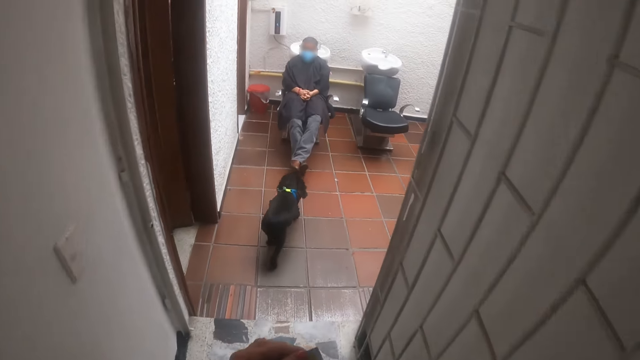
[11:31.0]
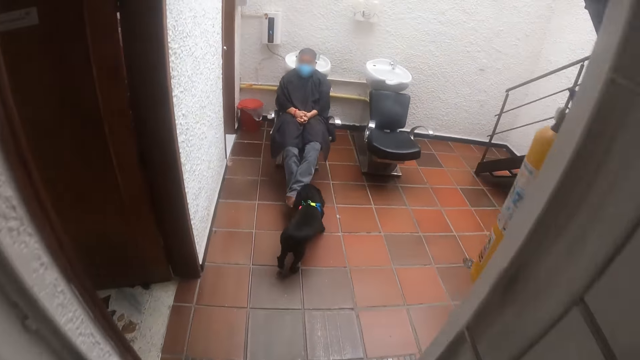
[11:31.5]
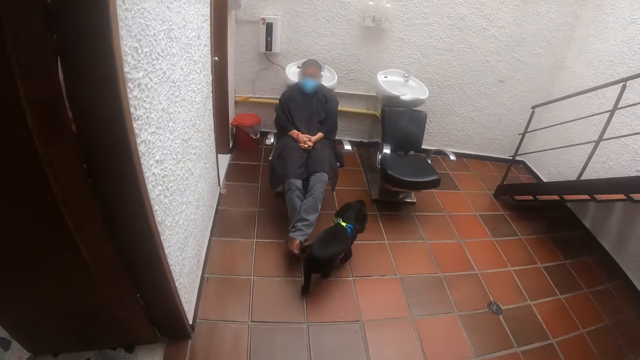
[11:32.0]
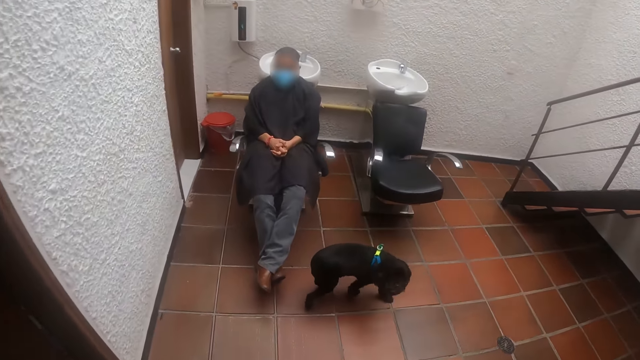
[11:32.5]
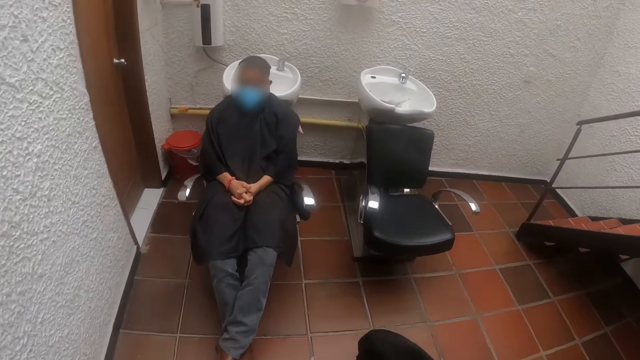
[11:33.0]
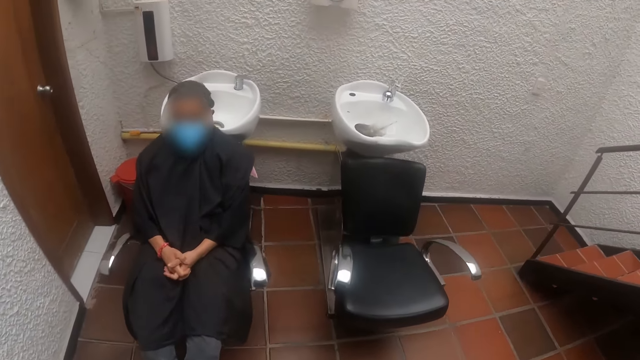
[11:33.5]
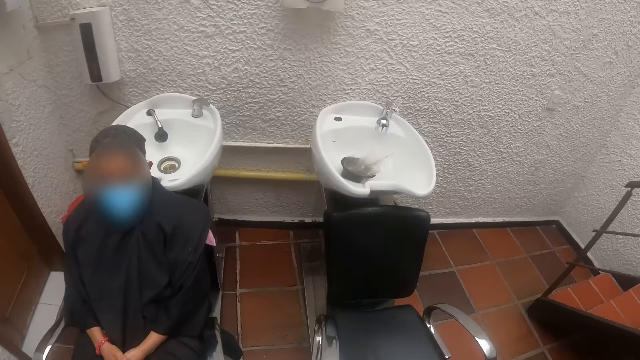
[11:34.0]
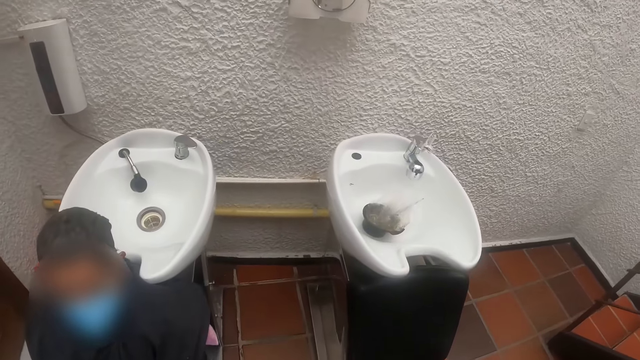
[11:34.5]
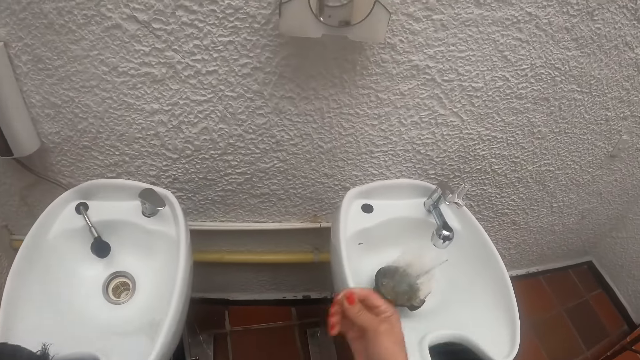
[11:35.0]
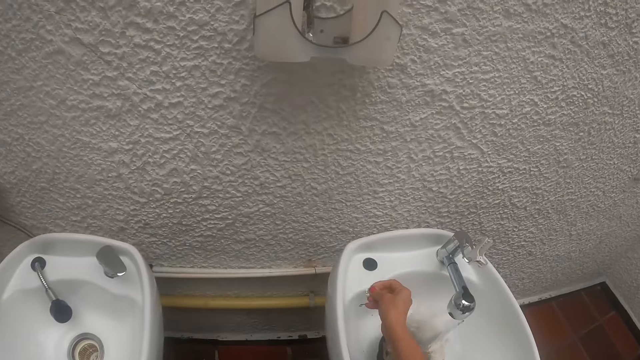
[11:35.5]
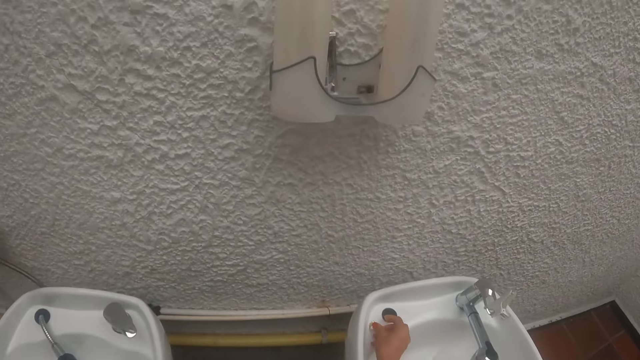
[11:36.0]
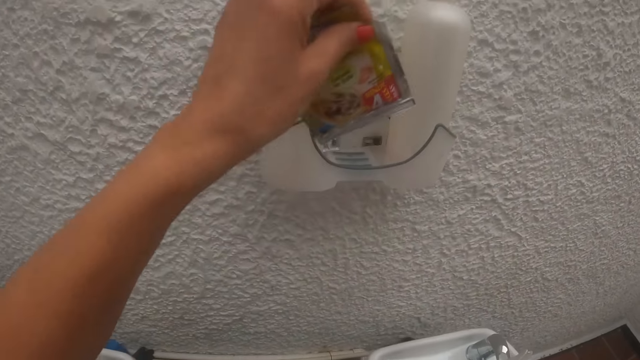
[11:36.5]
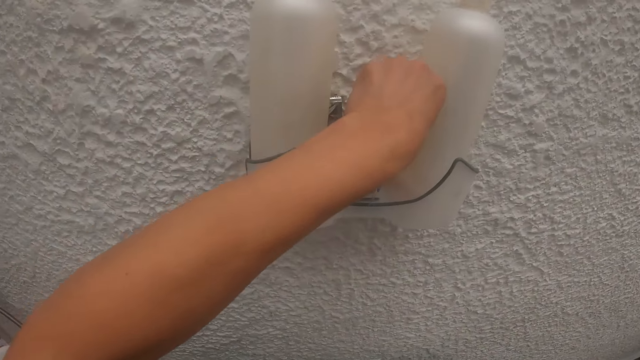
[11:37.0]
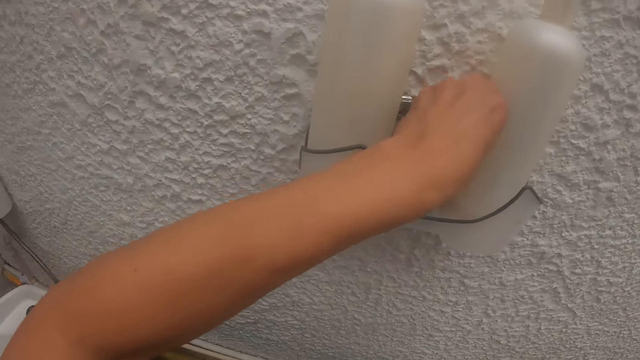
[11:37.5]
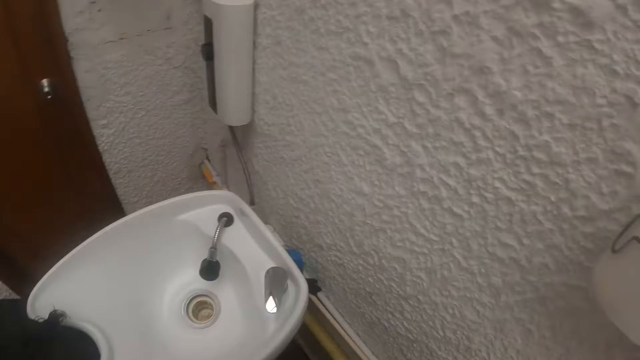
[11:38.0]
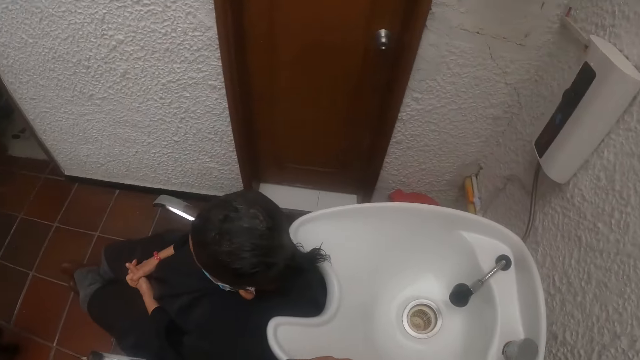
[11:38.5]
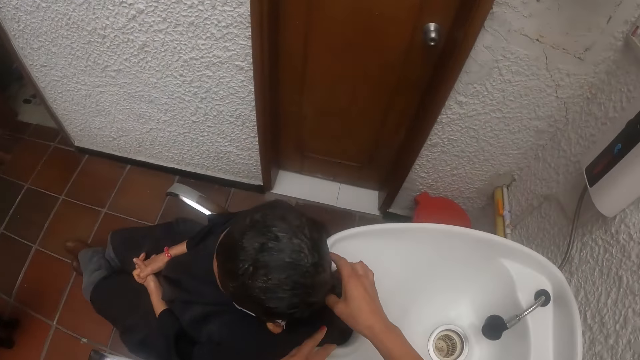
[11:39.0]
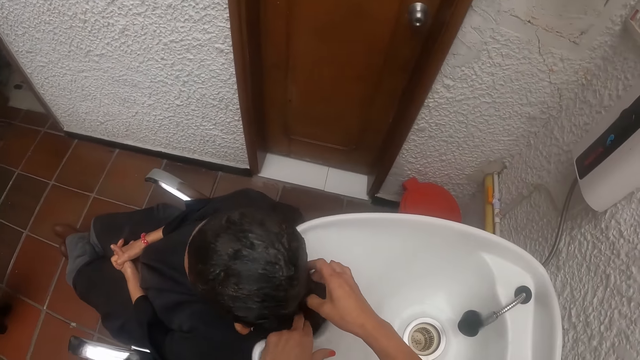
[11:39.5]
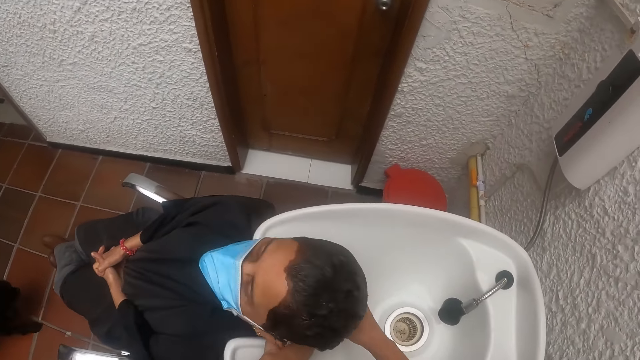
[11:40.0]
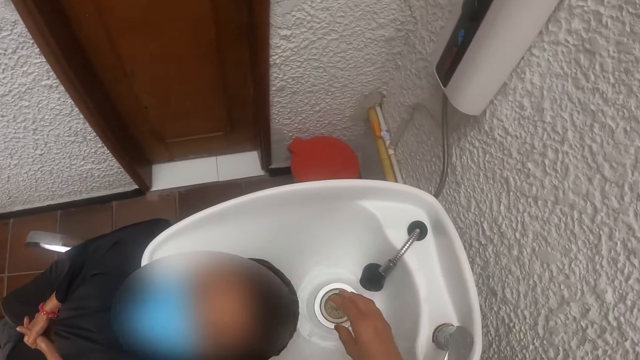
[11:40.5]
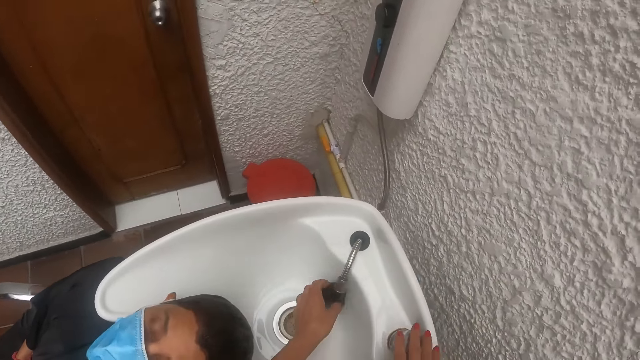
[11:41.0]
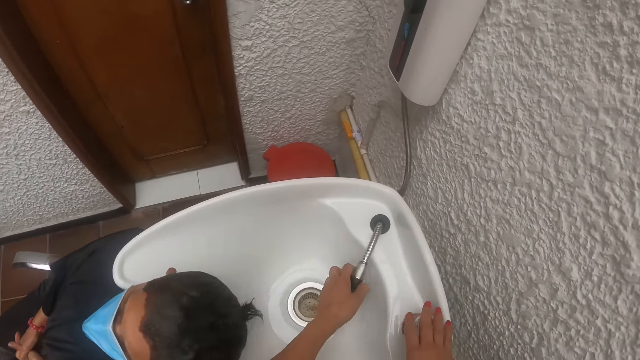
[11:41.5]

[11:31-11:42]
The camera wearer walks into the hair wash room. She places a torn sachet piece on the wash basin with her right hand. She places the sachet in a shampoo holder with her left hand. She looks around. She lowers the hair of the woman into the wash basin with her right hand. She opens a tap with her right hand. She holds the tap.

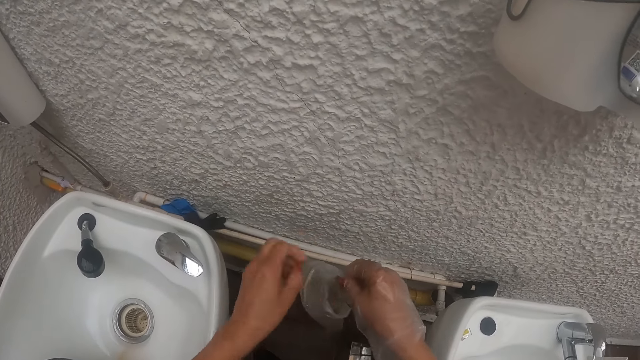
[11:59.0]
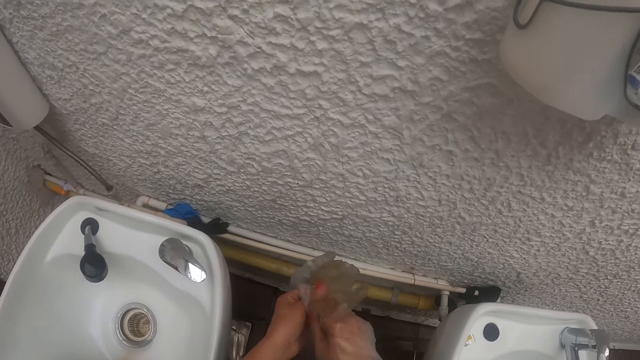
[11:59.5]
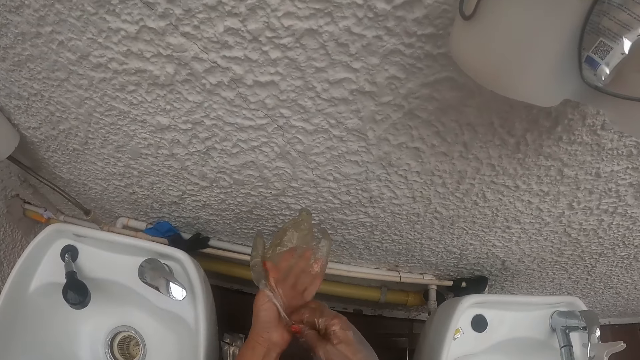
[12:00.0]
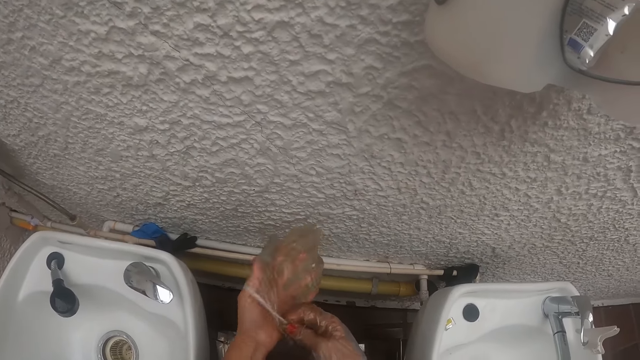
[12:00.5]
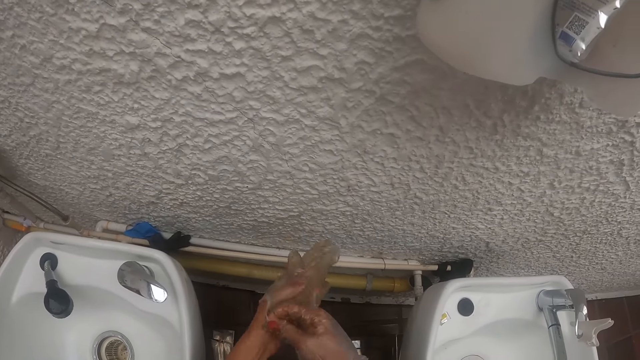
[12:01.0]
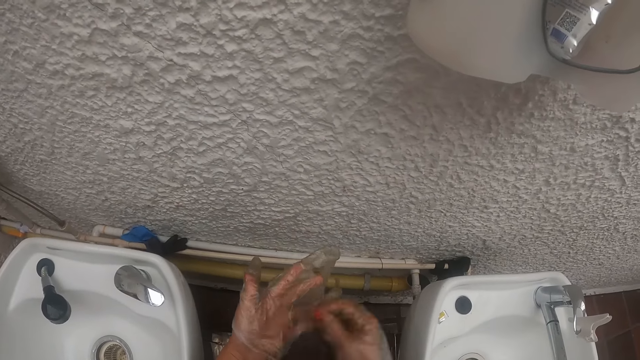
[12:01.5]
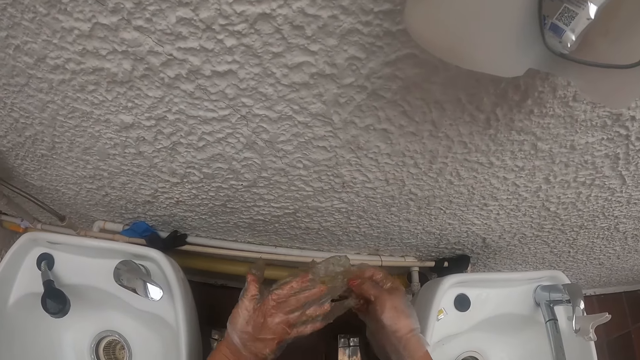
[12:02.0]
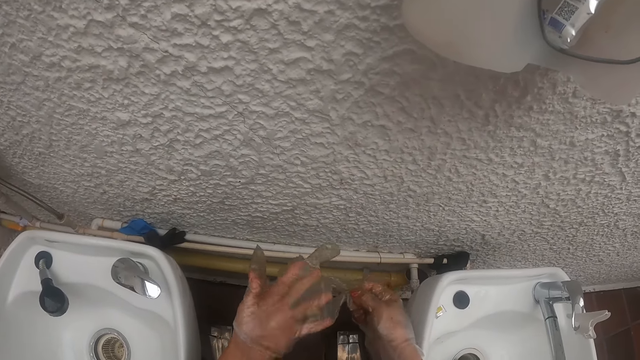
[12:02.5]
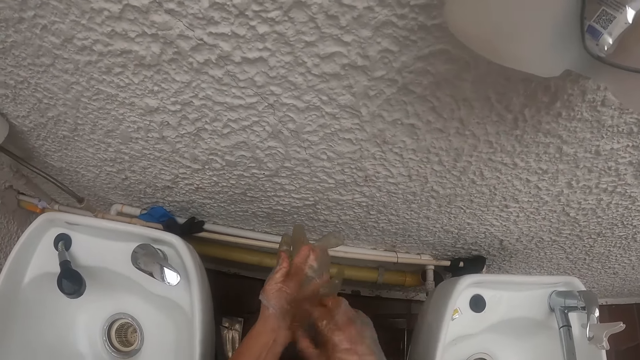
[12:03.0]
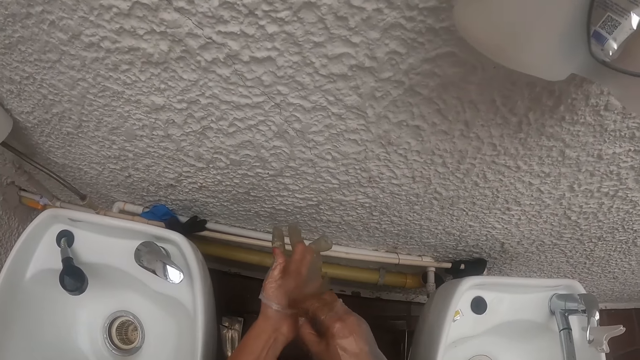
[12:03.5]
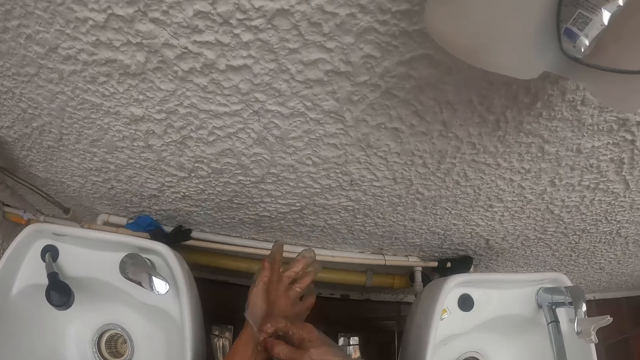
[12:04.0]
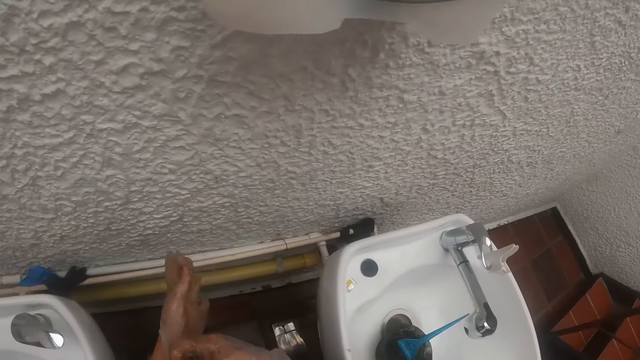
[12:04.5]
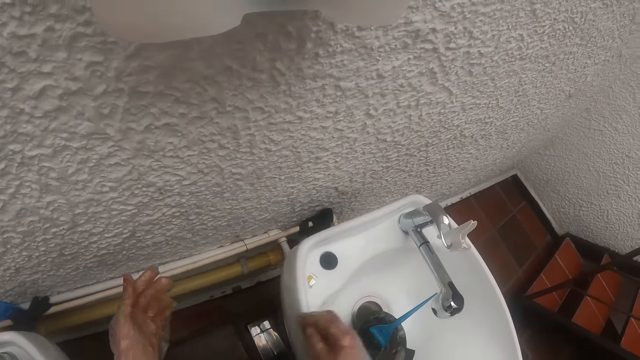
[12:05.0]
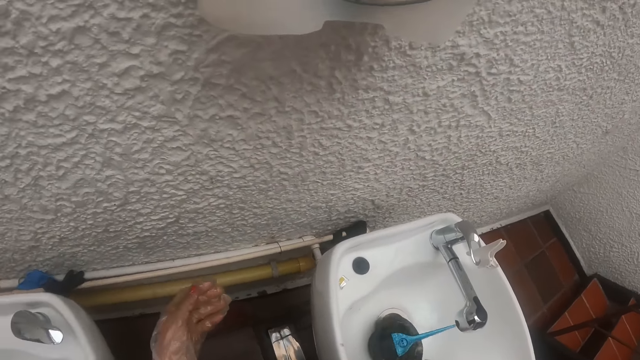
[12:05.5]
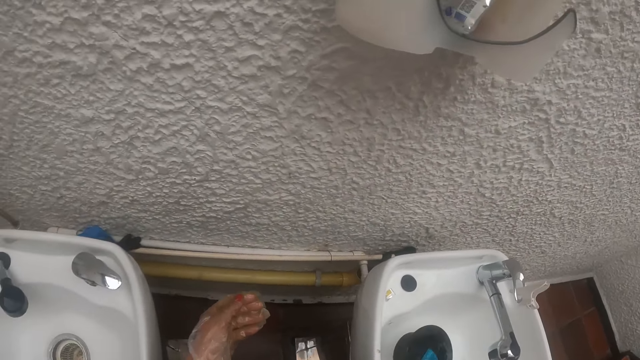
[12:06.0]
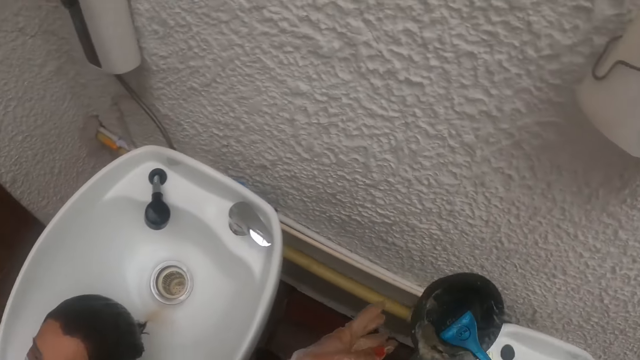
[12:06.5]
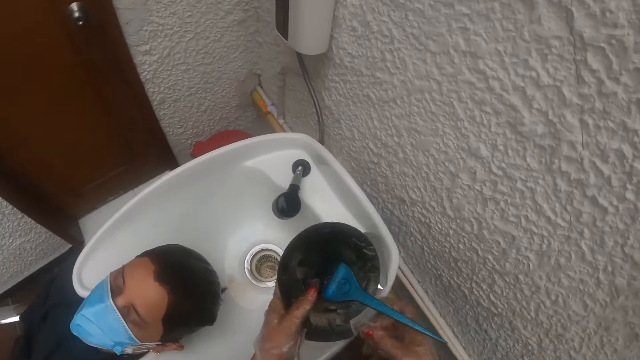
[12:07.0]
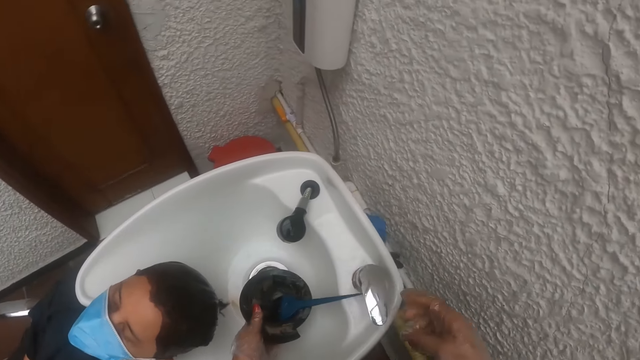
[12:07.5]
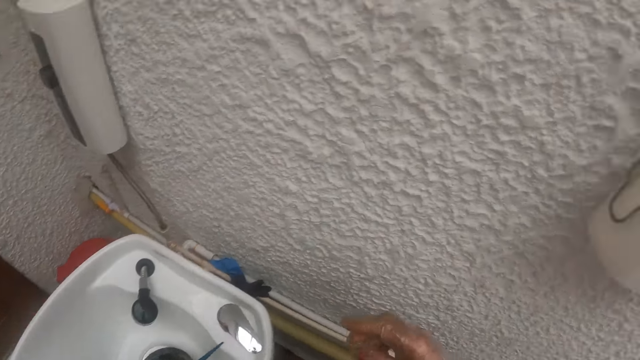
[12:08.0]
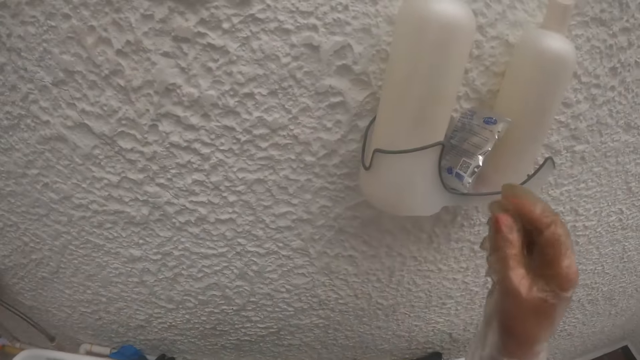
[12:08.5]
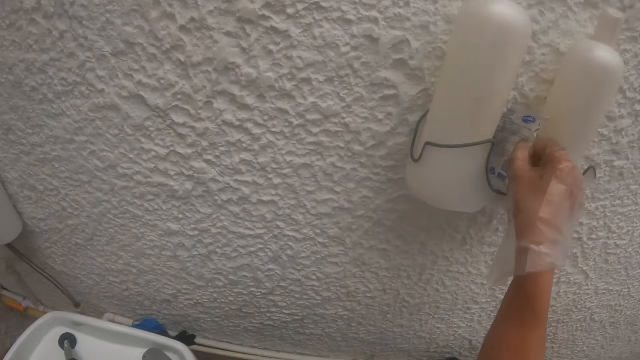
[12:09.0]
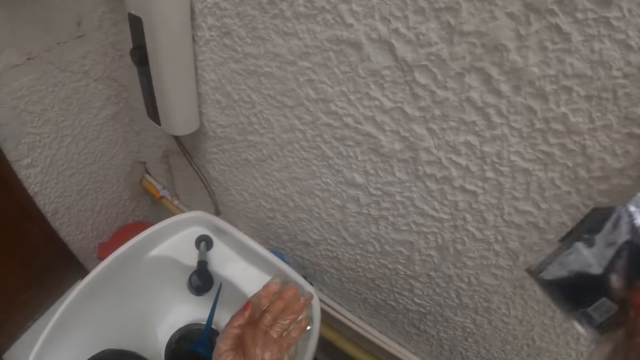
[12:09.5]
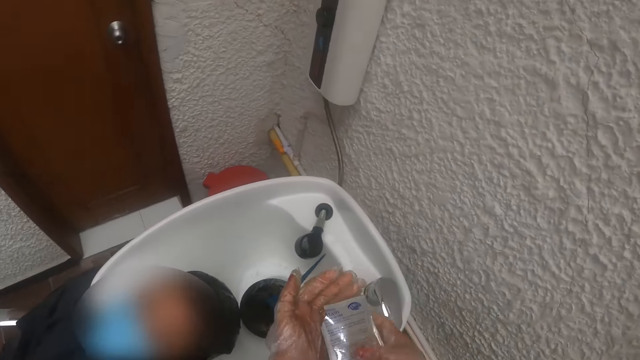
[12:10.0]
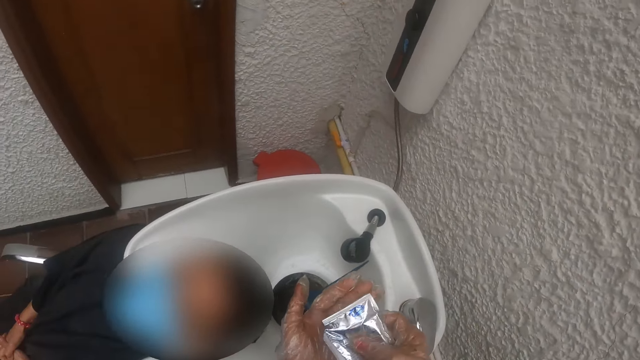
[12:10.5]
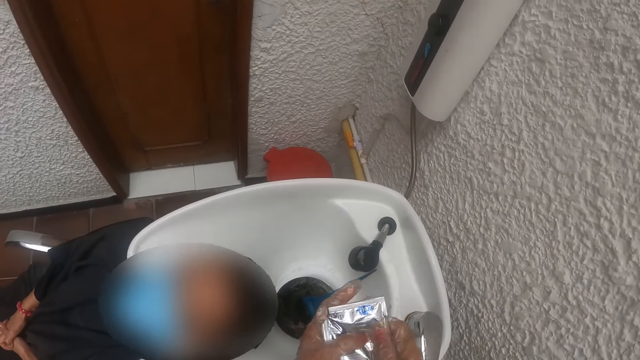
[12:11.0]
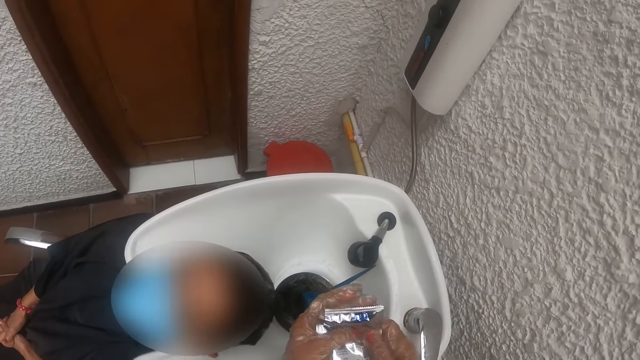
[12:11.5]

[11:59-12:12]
The camera wearer holds the glove with her right hand. She puts her left hand into the glove with both hands. She lifts the bowl from the wash basin with her right hand. She transfers the bowl from her right hand to her left hand. She places the bowl into the wash basin with her left hand. She picks up the sachet from the shampoo holder with her right hand. She squeezes shampoo from the sachet into her left hand with her right hand. She squeezes shampoo from the sachet into her left hand with both hands.
